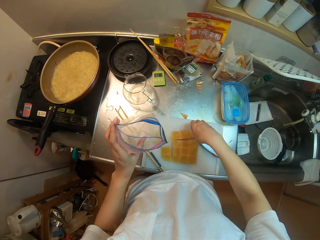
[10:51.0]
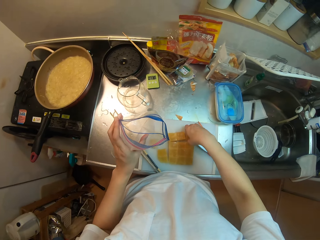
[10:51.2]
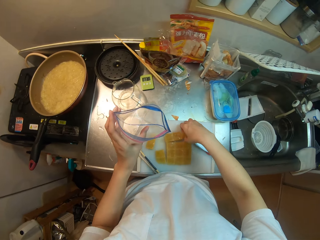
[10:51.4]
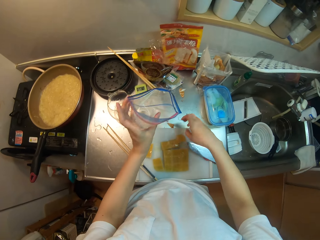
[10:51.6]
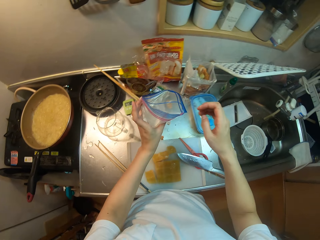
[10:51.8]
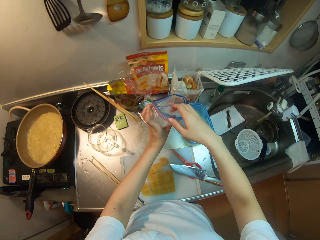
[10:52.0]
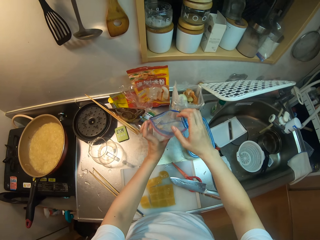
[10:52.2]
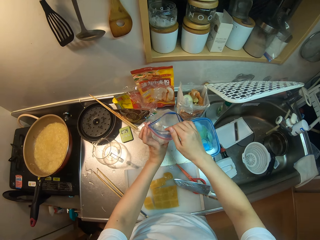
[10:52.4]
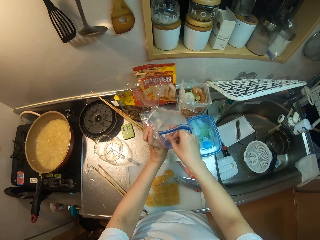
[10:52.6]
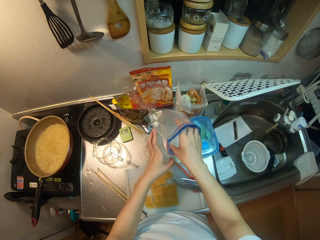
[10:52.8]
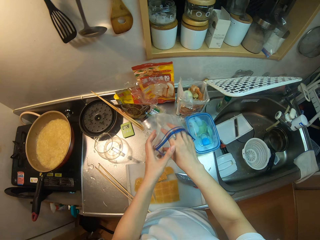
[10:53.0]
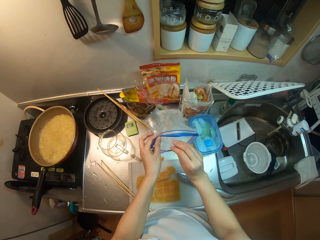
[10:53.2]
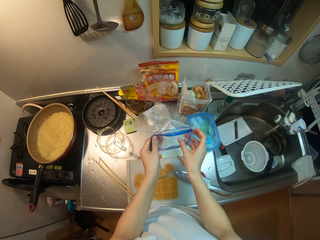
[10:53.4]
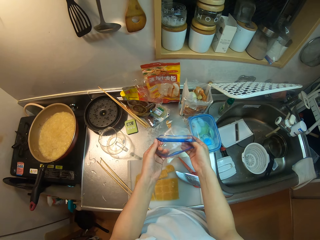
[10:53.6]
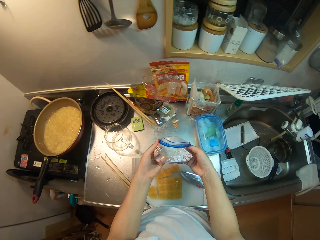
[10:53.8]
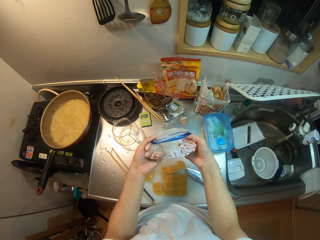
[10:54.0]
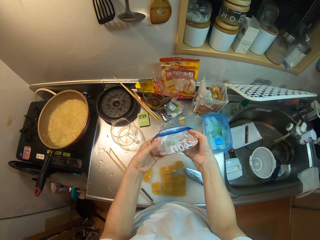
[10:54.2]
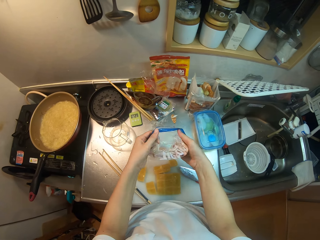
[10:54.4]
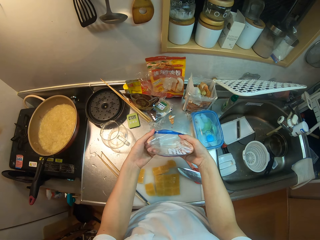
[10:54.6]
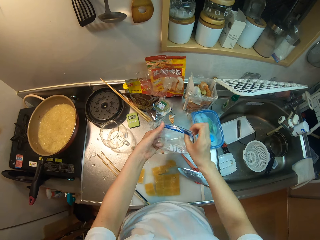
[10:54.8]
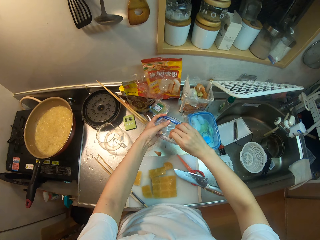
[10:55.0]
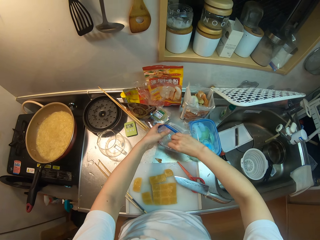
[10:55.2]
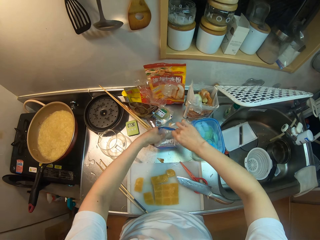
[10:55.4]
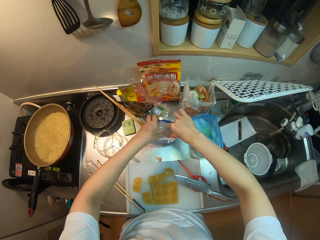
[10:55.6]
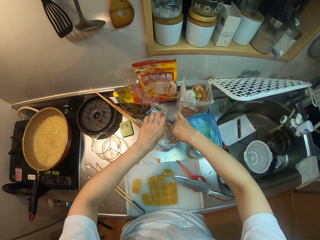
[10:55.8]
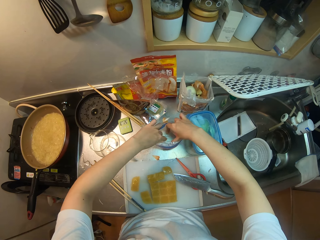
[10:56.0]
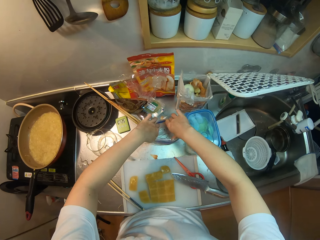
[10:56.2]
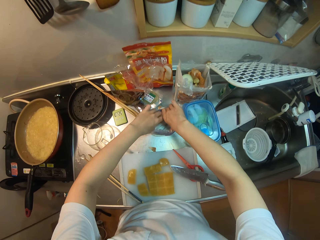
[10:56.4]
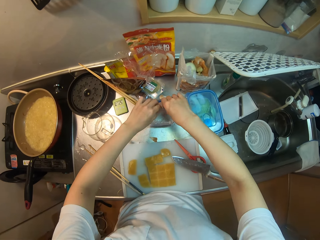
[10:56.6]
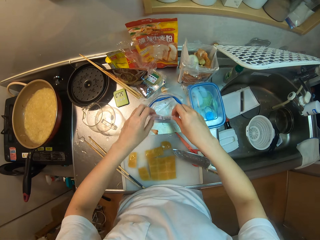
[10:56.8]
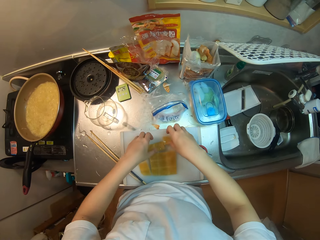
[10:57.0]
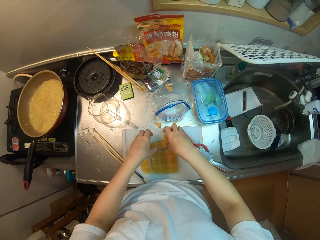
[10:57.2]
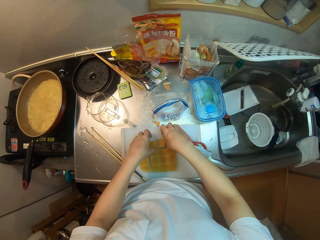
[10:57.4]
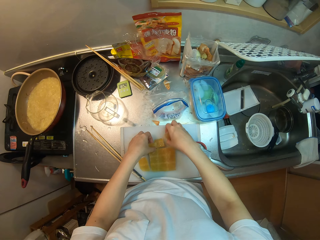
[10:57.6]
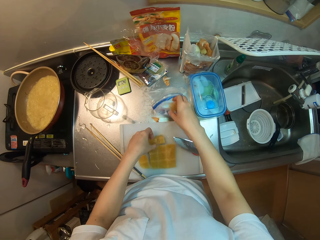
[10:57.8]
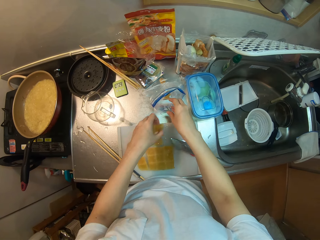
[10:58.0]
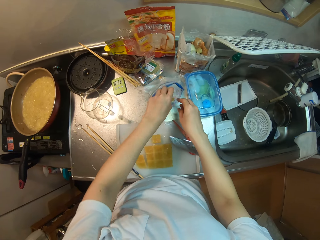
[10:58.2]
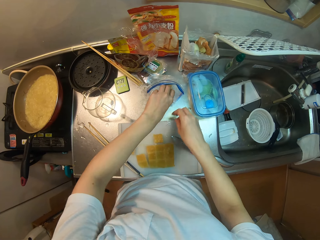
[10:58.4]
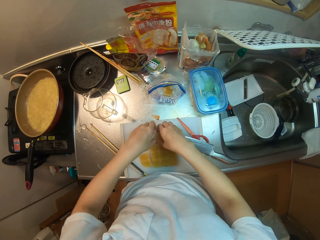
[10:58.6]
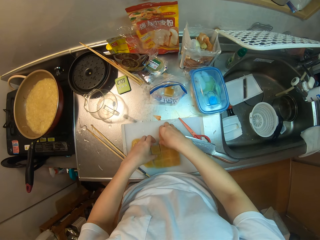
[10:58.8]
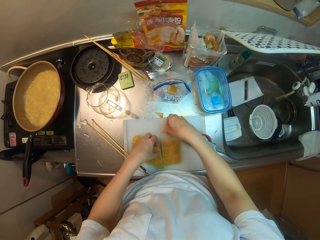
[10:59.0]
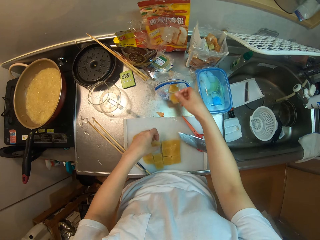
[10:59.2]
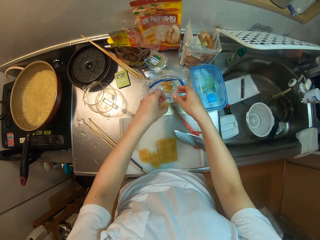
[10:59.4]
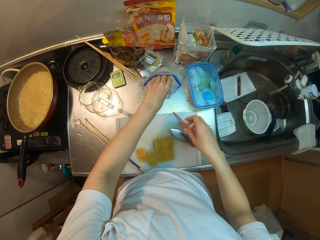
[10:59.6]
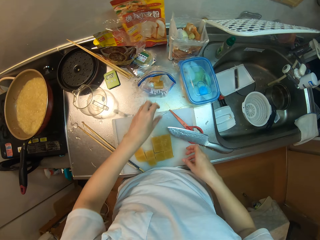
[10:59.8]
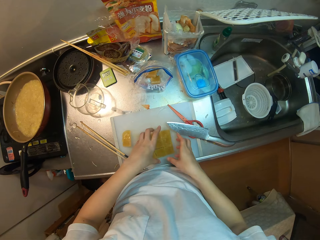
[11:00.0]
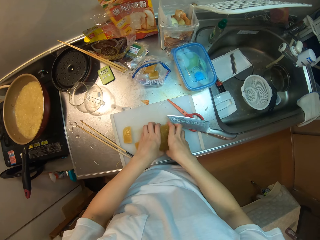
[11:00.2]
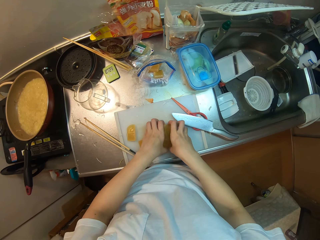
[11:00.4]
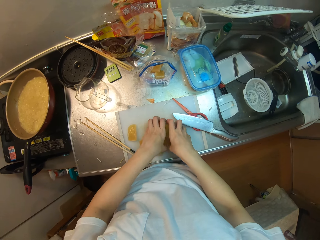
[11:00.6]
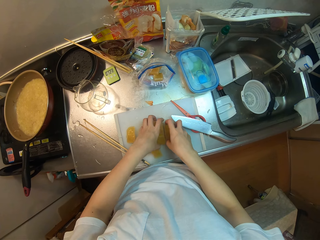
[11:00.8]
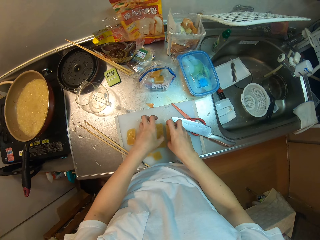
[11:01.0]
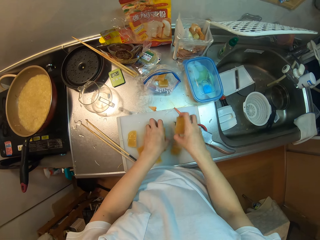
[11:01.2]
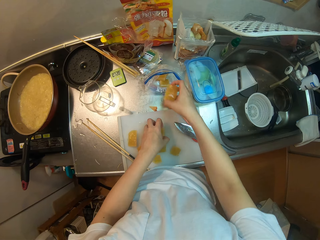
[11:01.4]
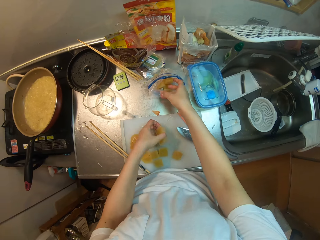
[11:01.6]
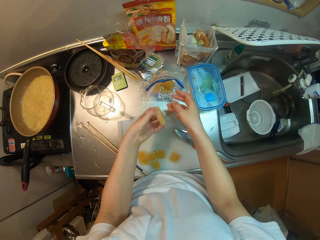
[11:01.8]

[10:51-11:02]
The camera wearer picks the butter pieces. She moves some pieces of butter on the chopping board with her right hand. She places the pieces of butter on the chopping board. She folds the ziplock bag. She adjusts the nylon in her hands. She places the nylon on the table. She picks up the pieces of butter on the chopping board with her hands and places the pieces of butter in the nylon on the table. She picks up the pieces of butter on the chopping board with her hands and places the pieces of butter in the nylon on the table. She picks up the pieces of butter on the chopping board with her hands.

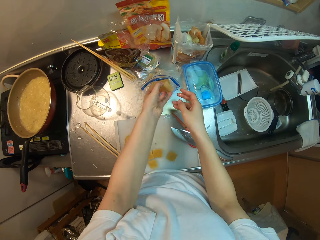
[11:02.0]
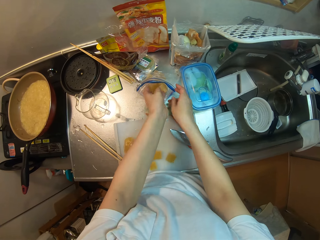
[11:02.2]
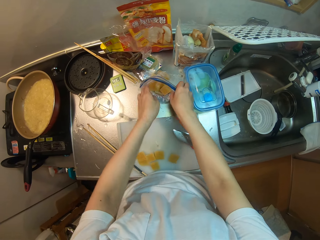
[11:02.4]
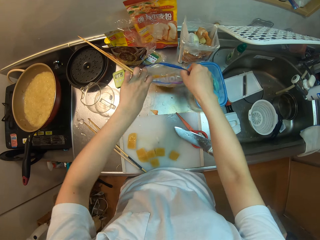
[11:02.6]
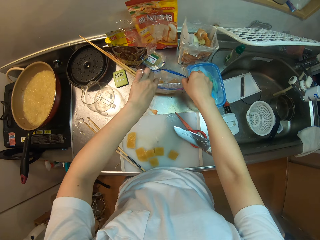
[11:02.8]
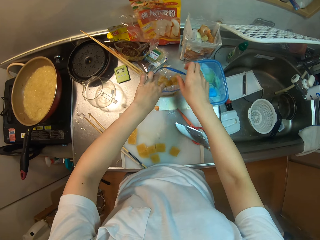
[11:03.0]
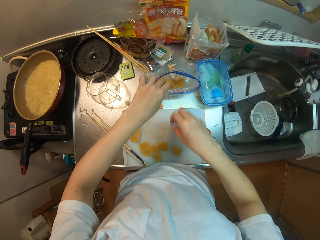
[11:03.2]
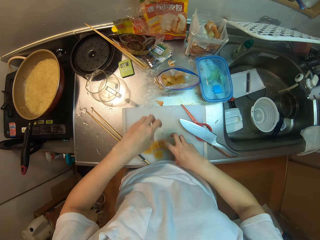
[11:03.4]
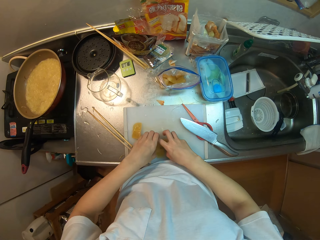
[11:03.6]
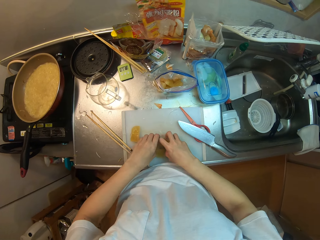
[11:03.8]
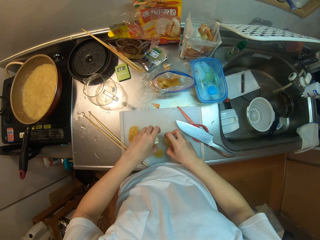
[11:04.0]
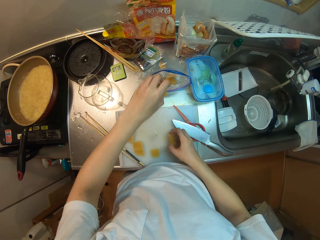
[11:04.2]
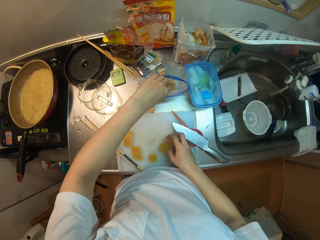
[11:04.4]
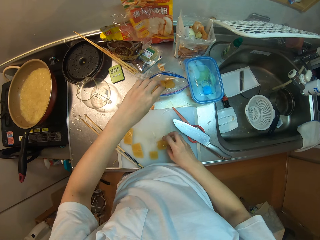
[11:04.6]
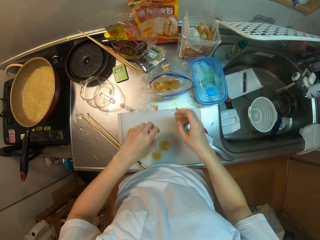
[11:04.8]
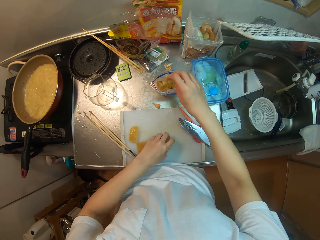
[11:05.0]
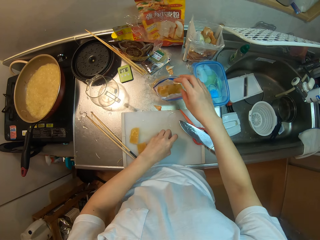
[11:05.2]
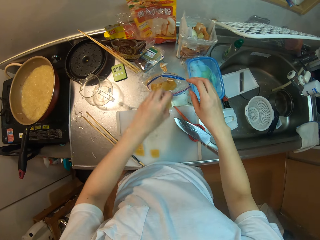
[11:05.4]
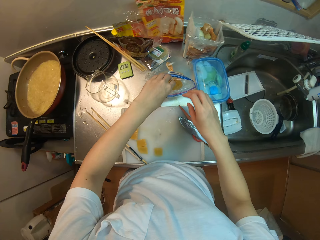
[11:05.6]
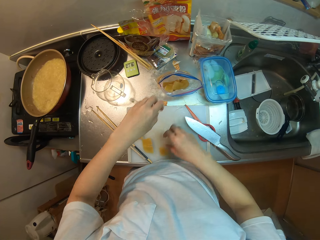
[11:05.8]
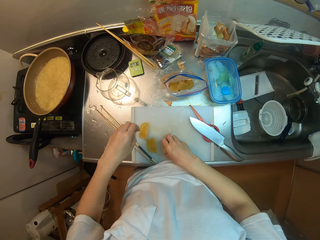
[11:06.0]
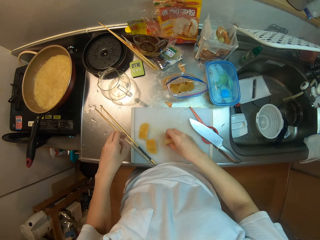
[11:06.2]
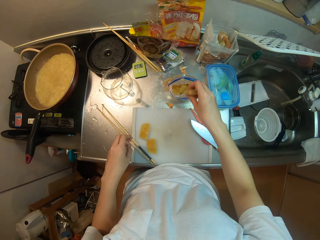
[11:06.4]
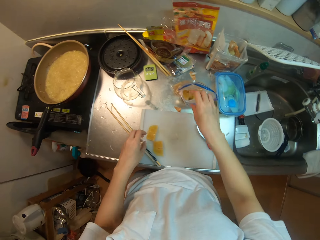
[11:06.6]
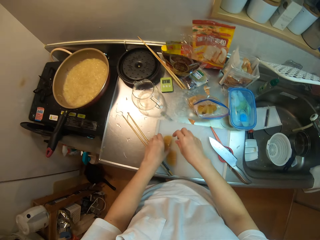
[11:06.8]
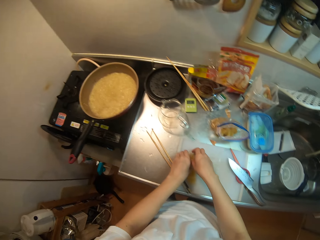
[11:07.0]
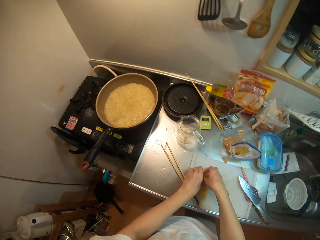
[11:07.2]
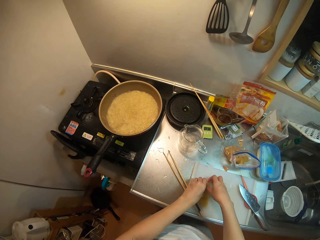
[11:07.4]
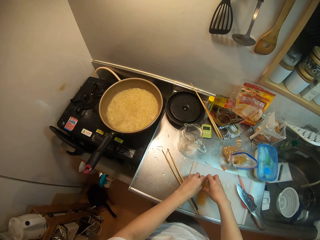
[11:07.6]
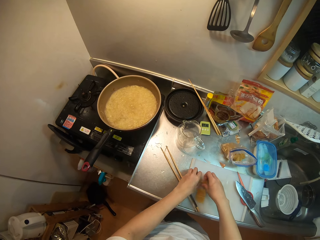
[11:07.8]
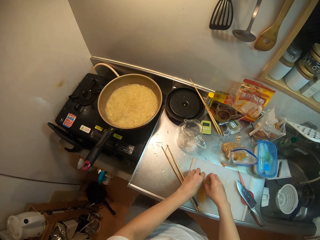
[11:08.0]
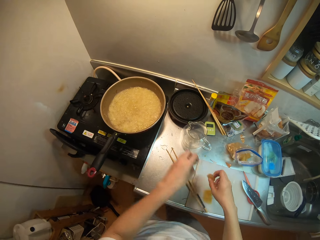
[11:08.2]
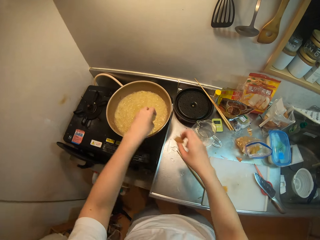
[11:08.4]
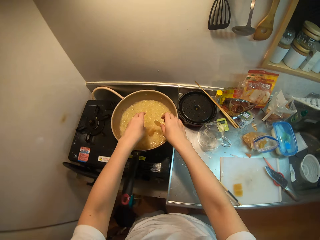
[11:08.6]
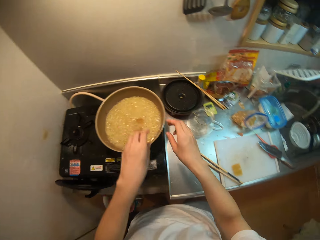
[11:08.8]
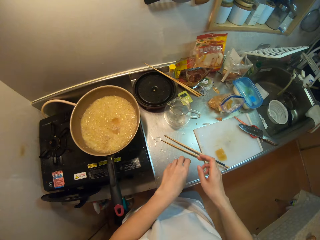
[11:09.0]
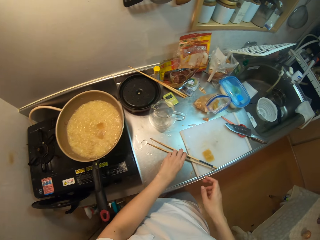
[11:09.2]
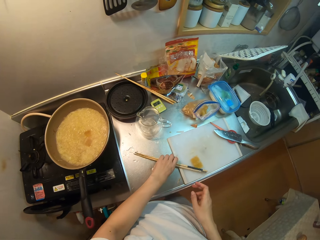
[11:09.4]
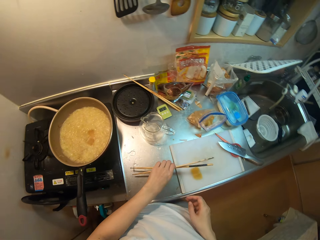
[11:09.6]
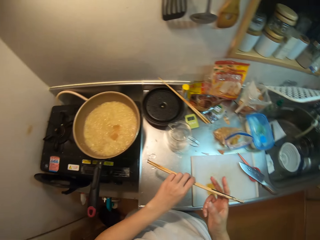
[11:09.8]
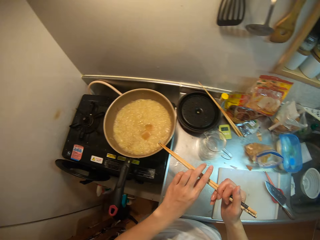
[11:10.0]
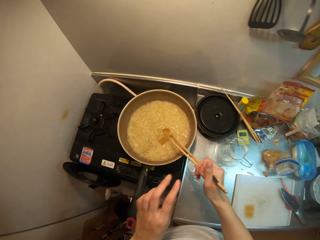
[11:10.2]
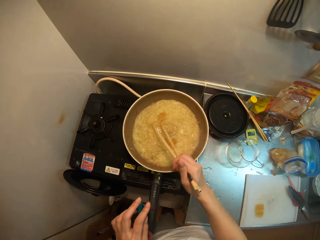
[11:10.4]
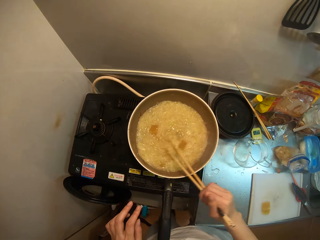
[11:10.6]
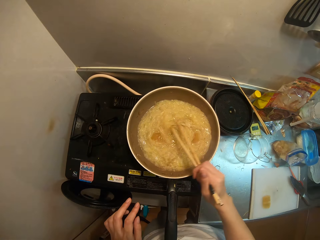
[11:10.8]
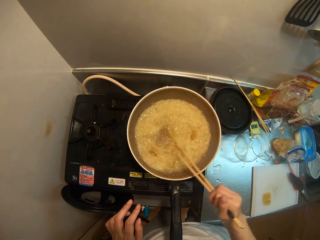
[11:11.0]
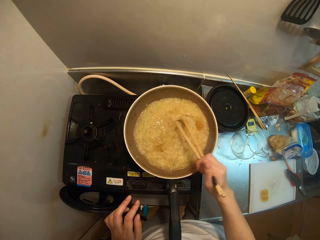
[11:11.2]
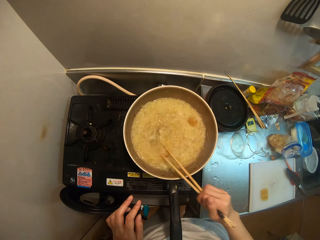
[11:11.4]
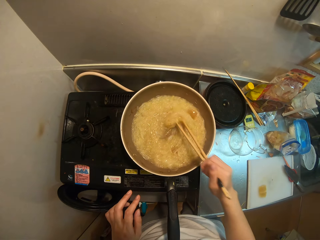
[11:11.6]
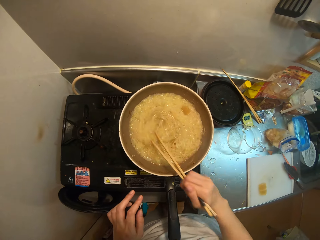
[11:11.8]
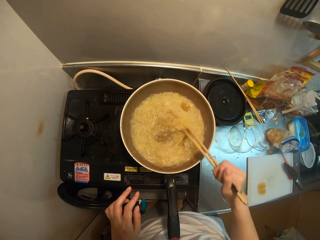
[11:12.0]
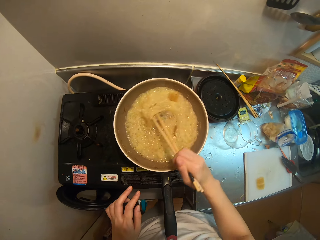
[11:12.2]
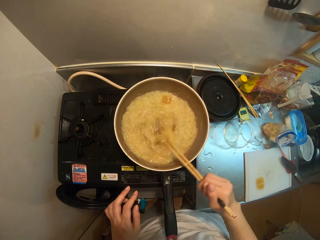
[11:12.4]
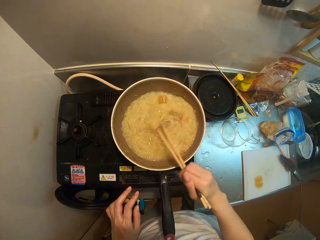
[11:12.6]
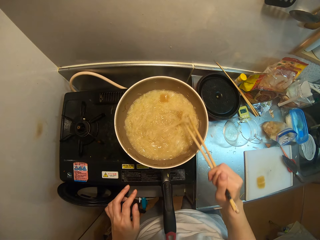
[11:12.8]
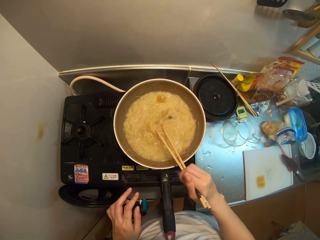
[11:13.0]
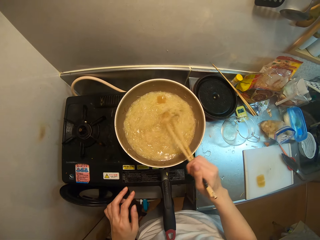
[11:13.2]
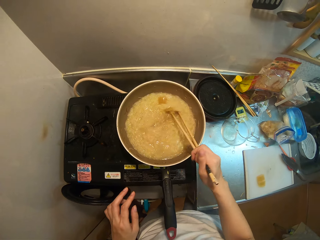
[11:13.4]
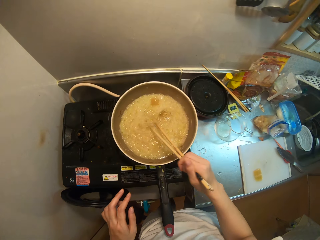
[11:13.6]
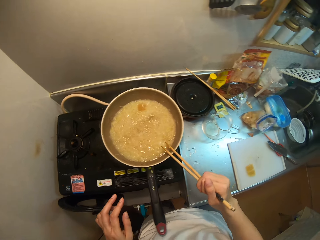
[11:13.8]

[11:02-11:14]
The camera wearer places the pieces of butter in the nylon on the table. She adjusts the nylon on the table with her hands. She picks up the pieces of butter on the chopping board with her hands and places the pieces of butter in the nylon on the table. She picks up the pieces of butter on the chopping board with her right hand and places the pieces of butter in the nylon on the table. She picks up the pieces of butter on the chopping board with her hands. She places the pieces of butter in the frying pan on the spaghettis. She picks up the chopsticks on the table with her left hand and passes the chopsticks from her left hand to her right hand. She stirs the food in the frying pan with the chopsticks.
